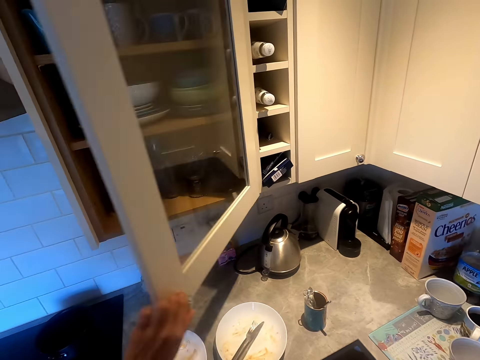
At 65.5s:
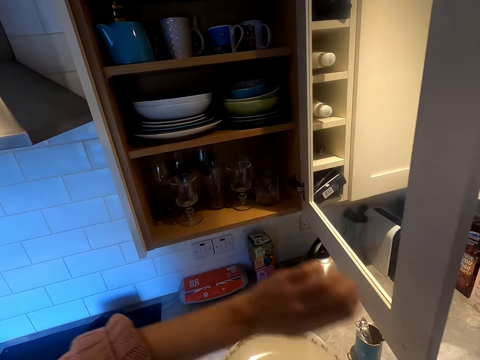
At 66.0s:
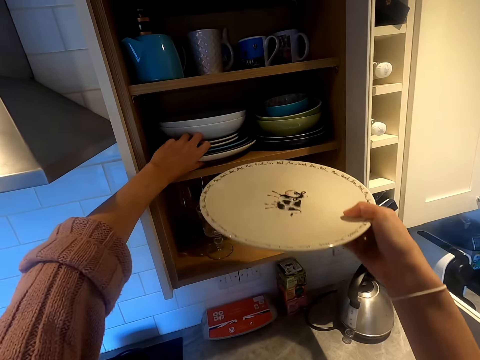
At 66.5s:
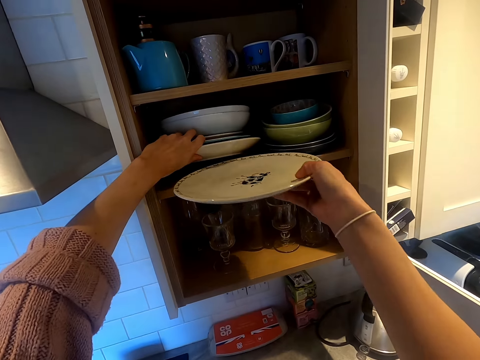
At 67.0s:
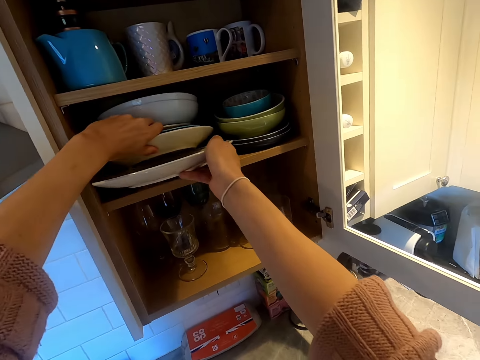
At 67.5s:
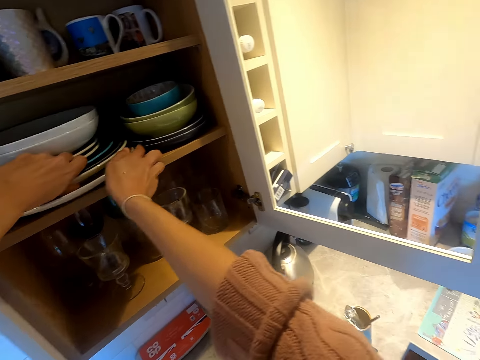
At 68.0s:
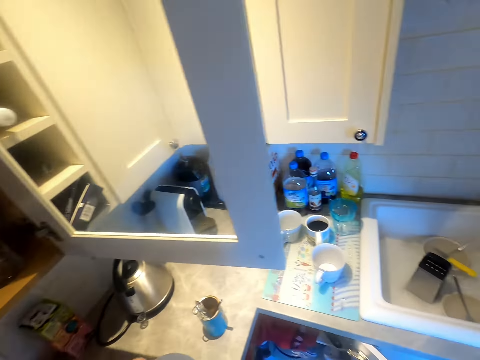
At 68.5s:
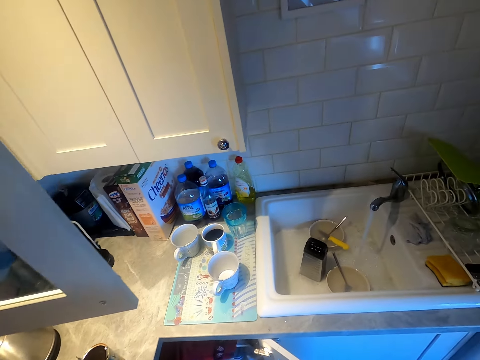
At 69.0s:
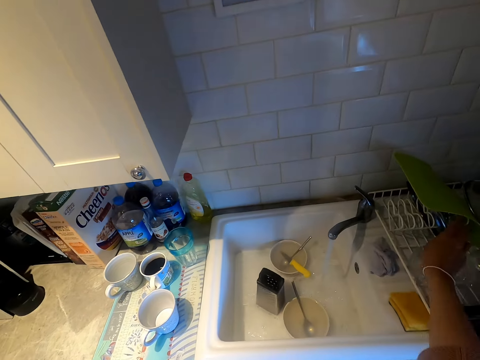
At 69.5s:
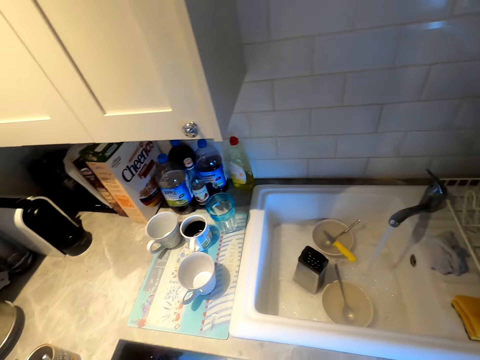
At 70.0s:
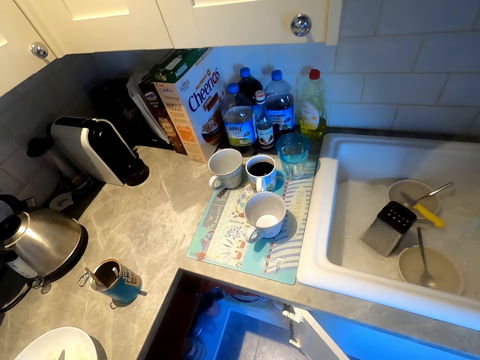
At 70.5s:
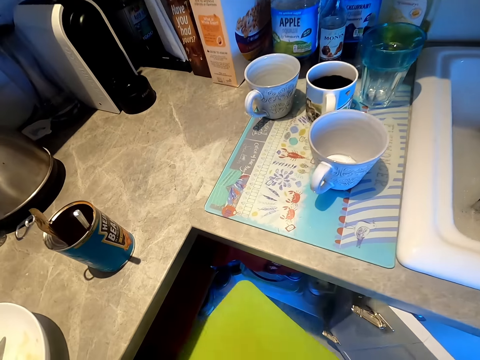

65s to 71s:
The camera wearer opens cabinets. They put a plate in the cabinet. They pick up a plate.

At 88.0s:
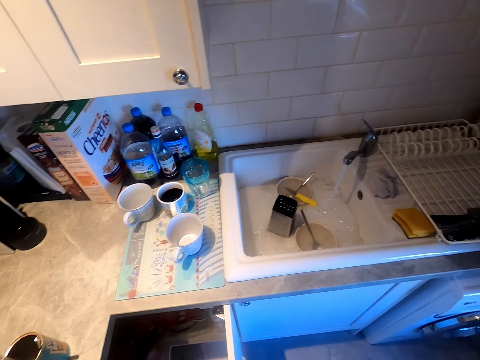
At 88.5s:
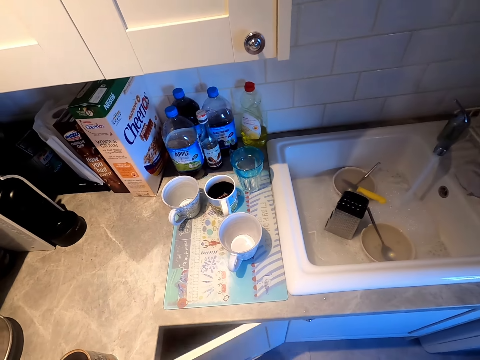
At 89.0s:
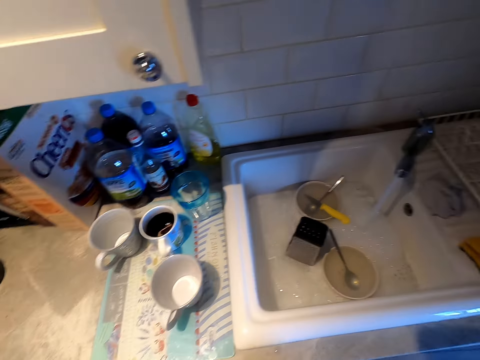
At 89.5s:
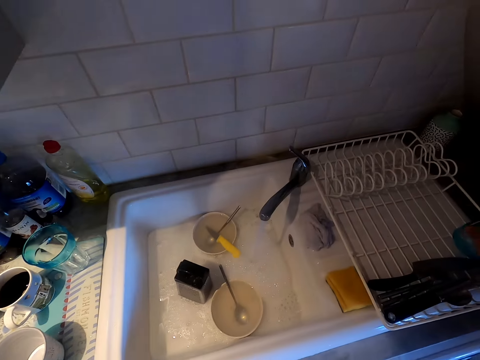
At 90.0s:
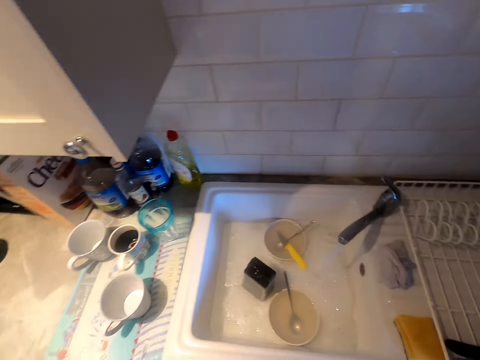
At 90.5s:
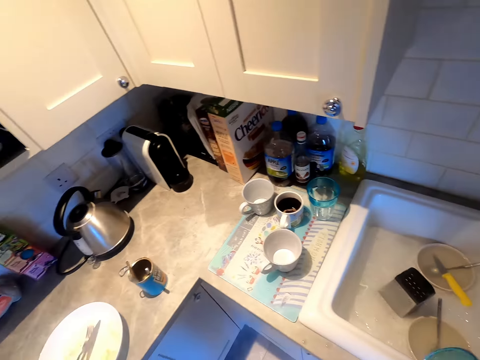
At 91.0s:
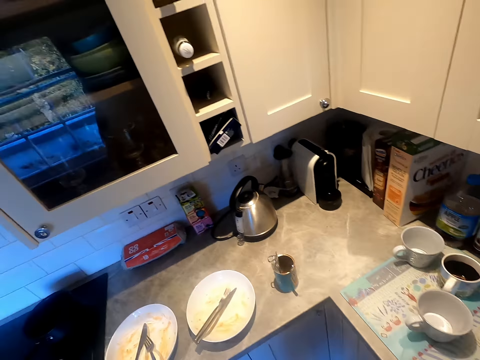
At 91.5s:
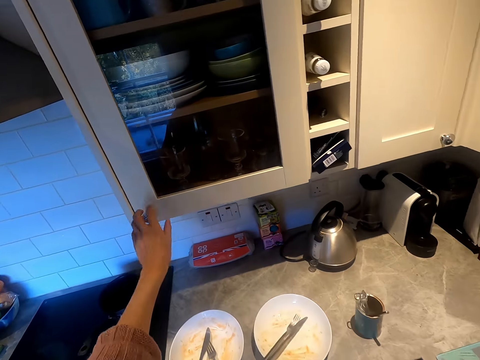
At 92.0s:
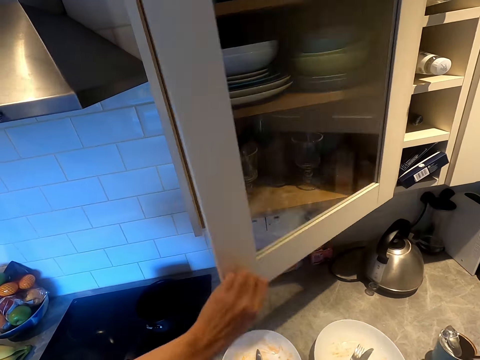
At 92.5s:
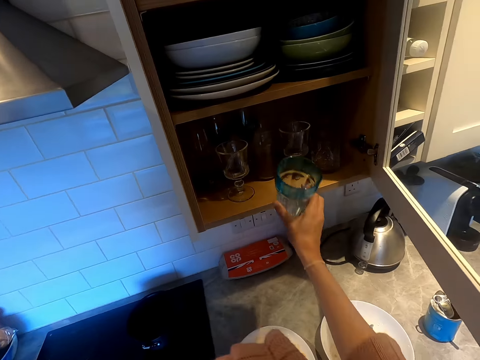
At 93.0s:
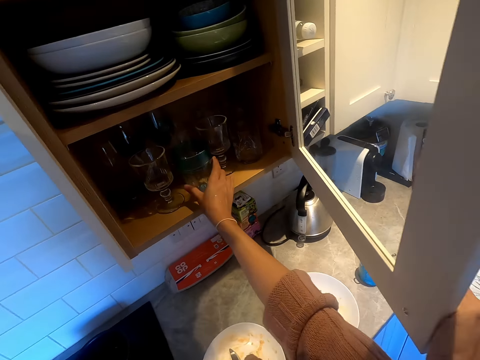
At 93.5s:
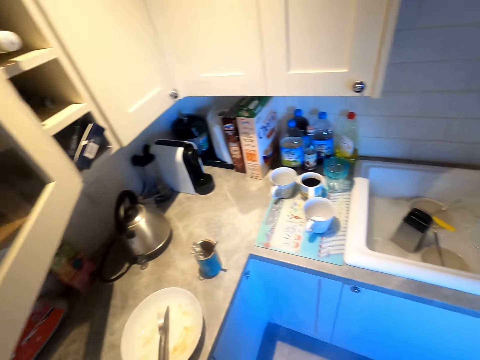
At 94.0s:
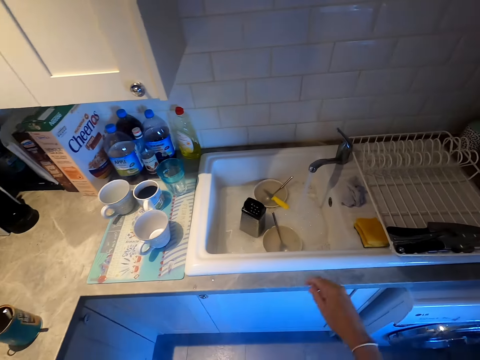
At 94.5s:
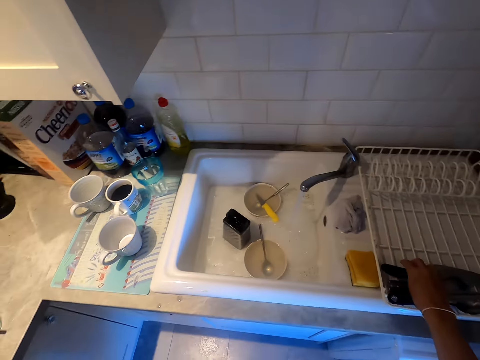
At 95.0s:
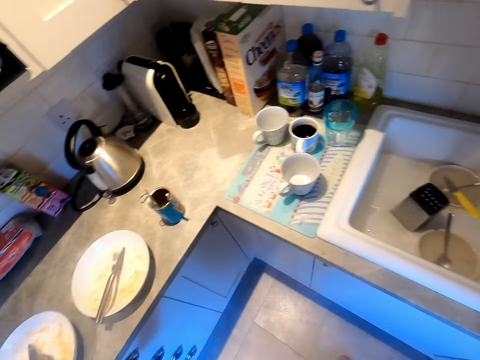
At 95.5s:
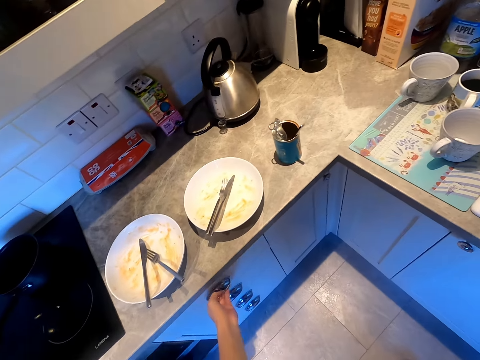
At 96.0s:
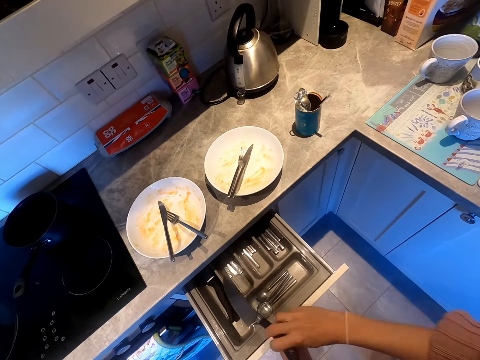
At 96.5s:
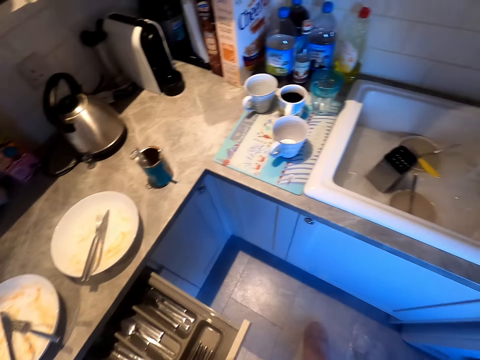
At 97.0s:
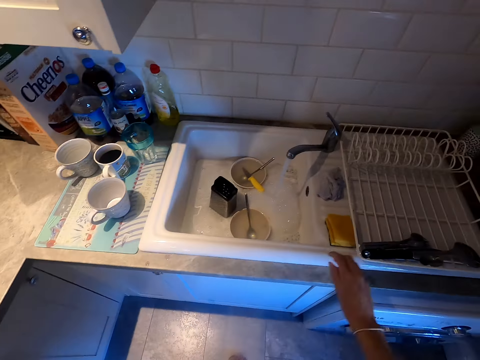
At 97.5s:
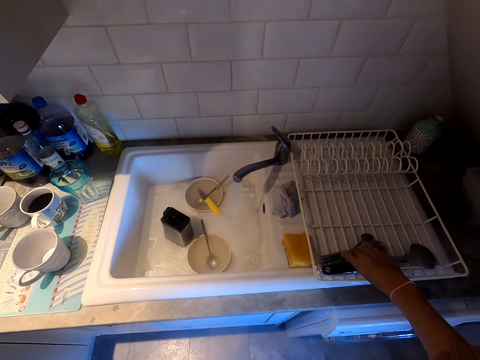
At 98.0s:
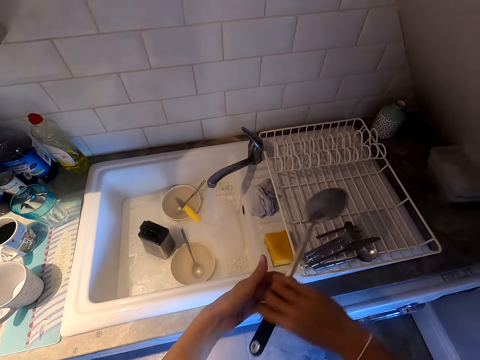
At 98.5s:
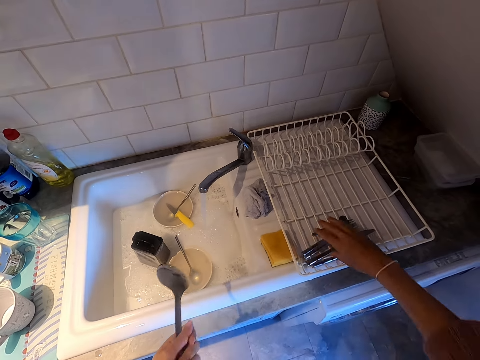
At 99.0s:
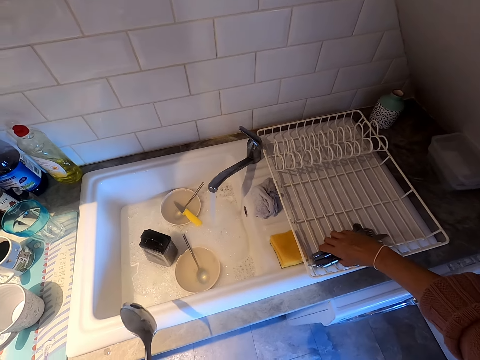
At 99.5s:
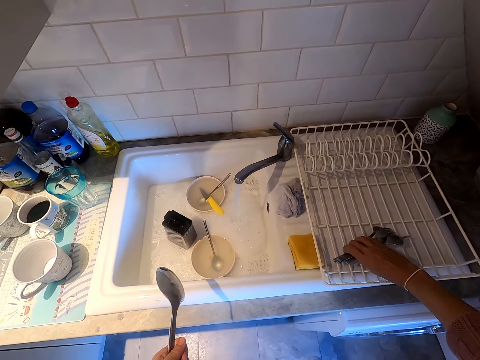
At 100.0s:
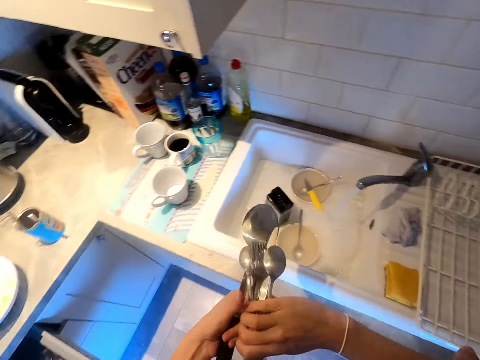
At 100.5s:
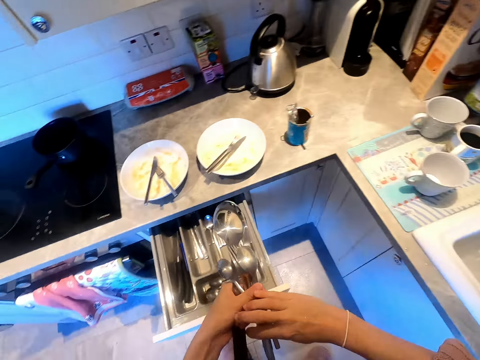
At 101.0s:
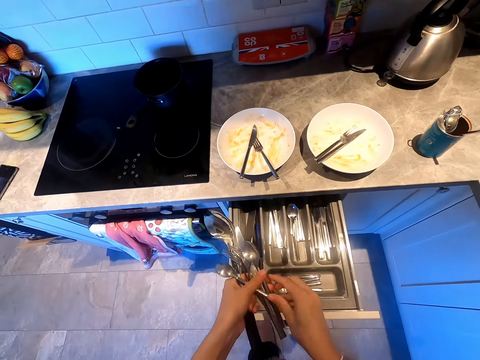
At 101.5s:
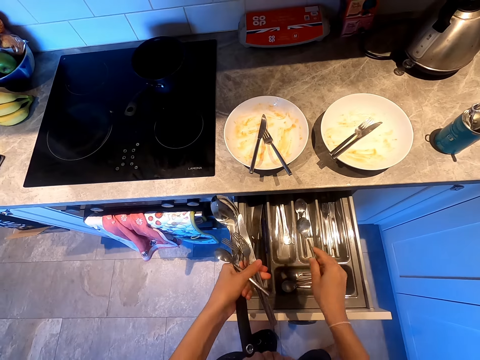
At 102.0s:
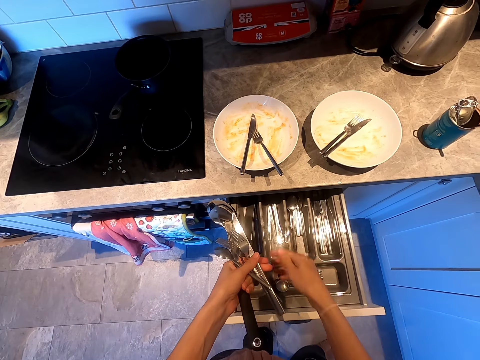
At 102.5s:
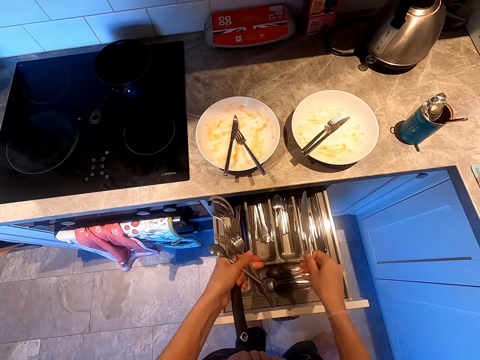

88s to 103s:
The camera wearer closes a cabinet. They pick up a glass. They open cabinets. They put the glass in a cabinet. They pick up a knife. They open a drawer. They put the knife in the drawer. They pick up spoons. They put the spoons in the drawer.

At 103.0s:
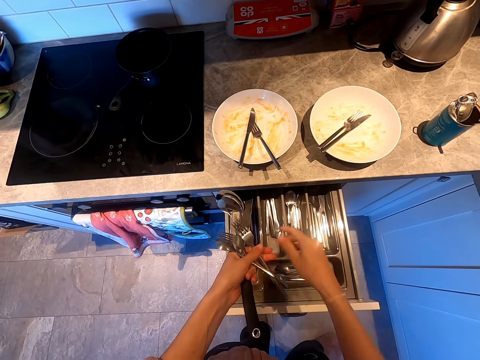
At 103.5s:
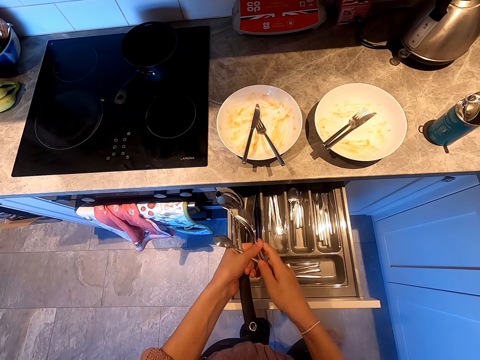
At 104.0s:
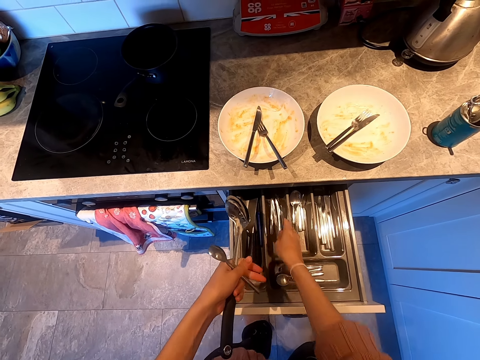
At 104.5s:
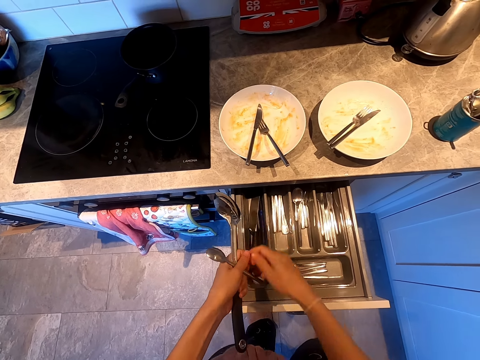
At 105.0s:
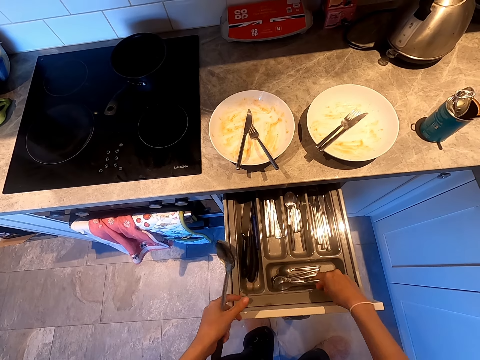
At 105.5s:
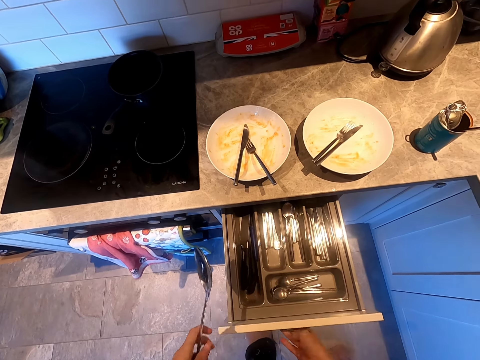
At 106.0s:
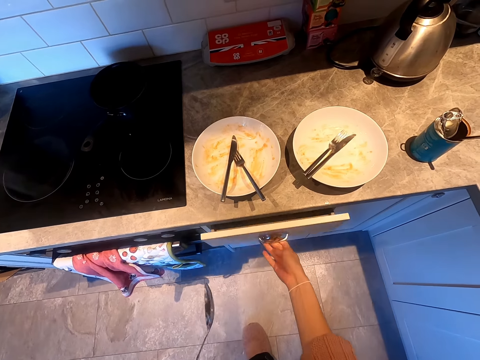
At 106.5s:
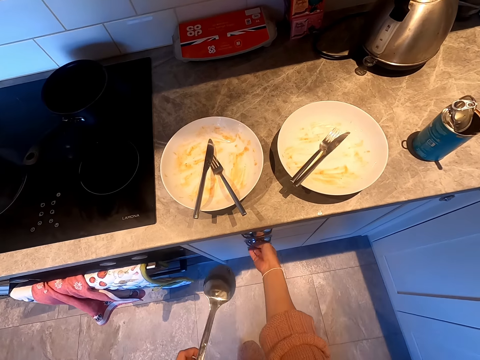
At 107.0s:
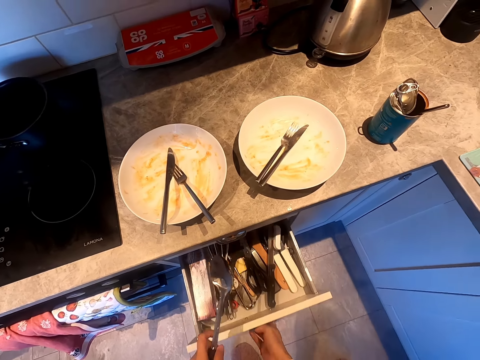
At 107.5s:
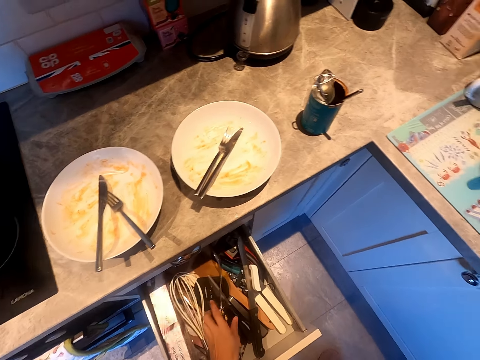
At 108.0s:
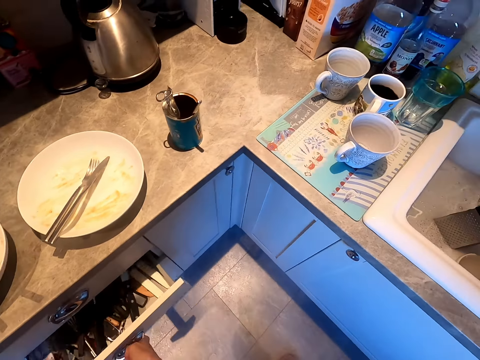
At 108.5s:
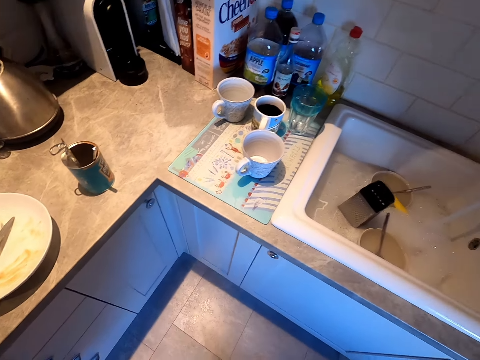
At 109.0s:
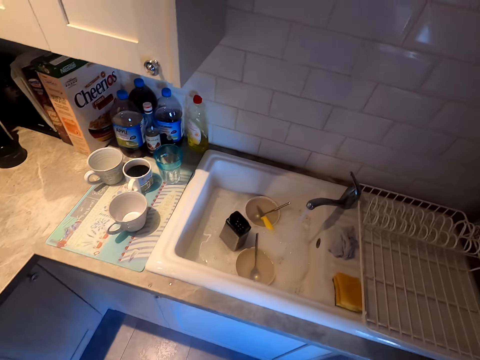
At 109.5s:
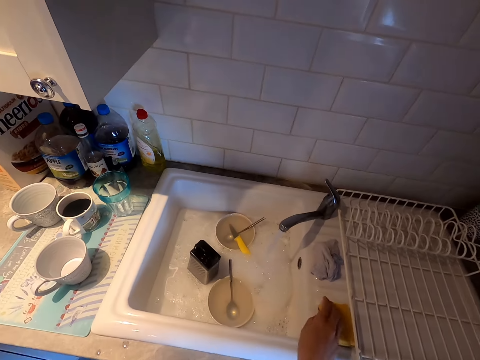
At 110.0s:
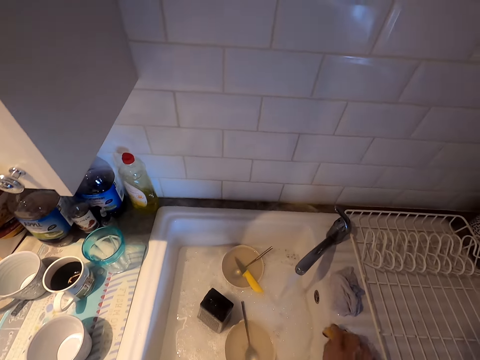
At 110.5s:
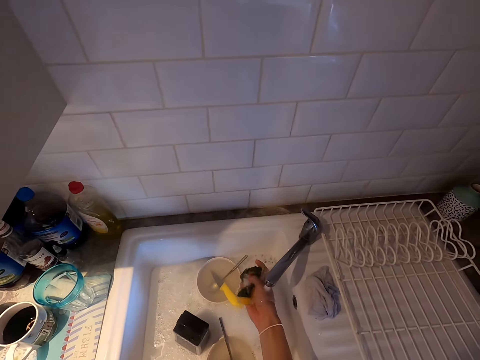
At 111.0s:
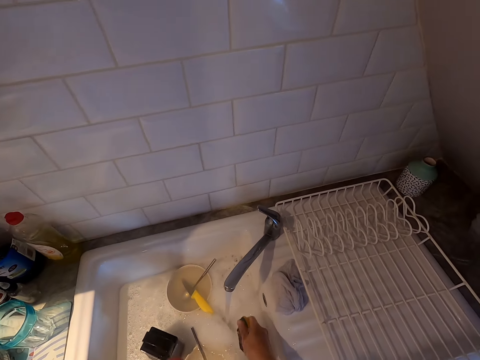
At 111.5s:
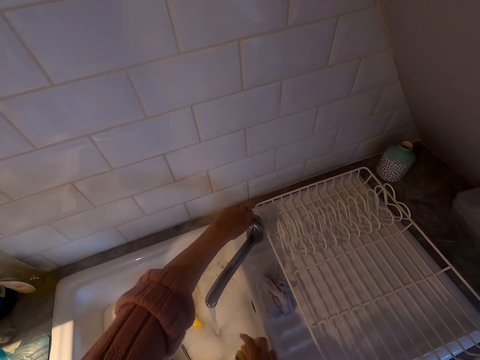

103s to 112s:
The camera wearer closes a drawer. They open a drawer, put the spoon in the drawer, and close the drawer. They pick up a sponge, wash the sponge, and adjust the tap.
